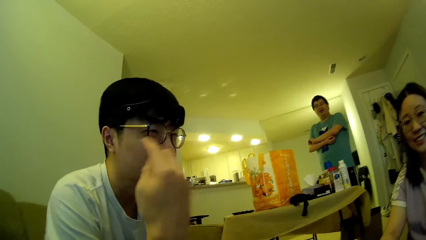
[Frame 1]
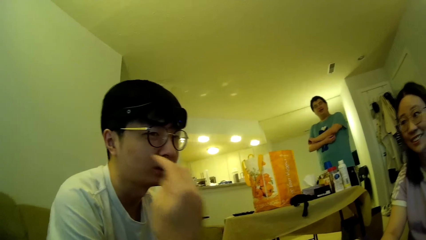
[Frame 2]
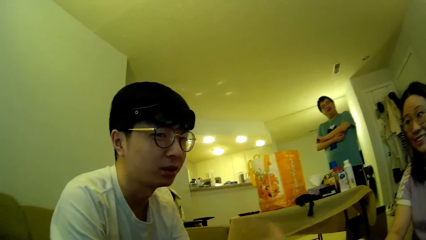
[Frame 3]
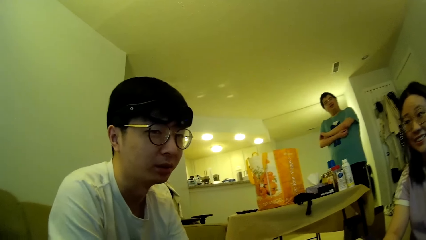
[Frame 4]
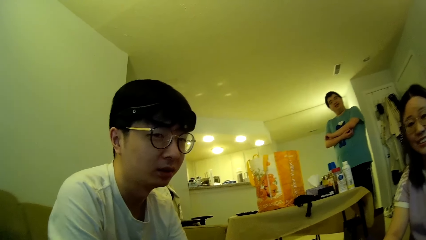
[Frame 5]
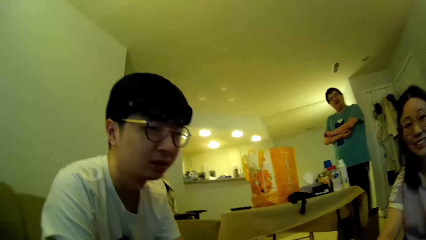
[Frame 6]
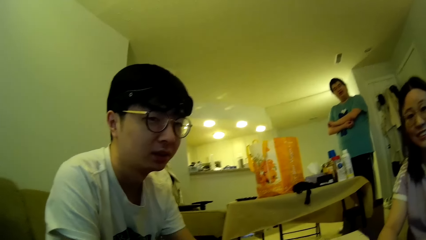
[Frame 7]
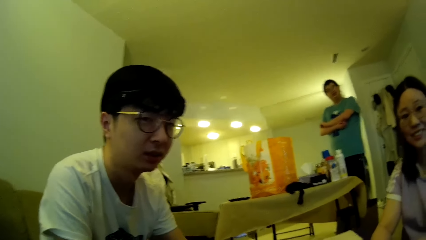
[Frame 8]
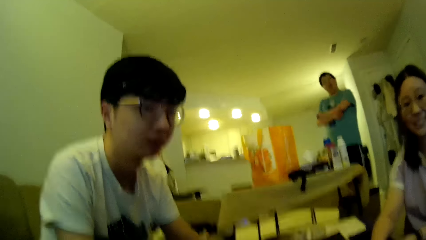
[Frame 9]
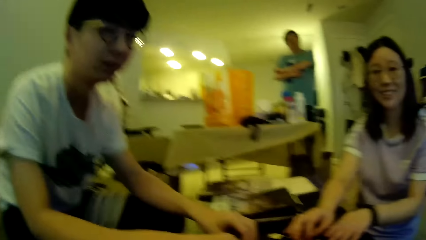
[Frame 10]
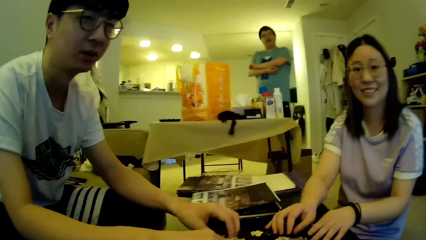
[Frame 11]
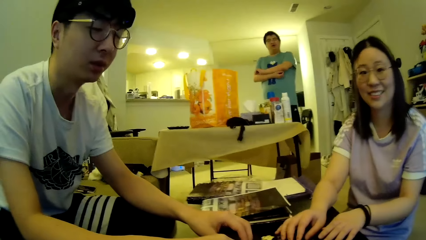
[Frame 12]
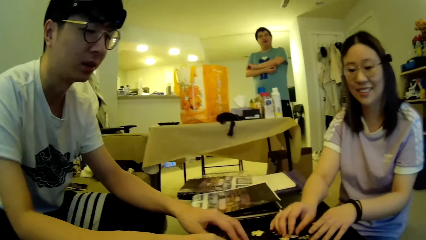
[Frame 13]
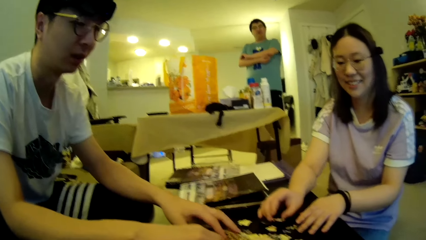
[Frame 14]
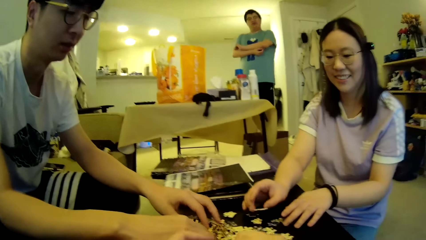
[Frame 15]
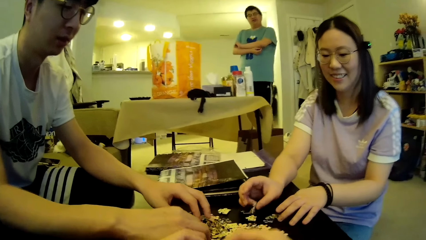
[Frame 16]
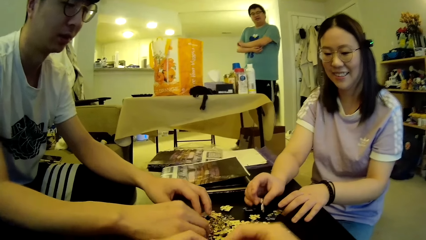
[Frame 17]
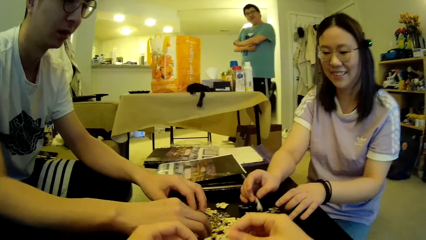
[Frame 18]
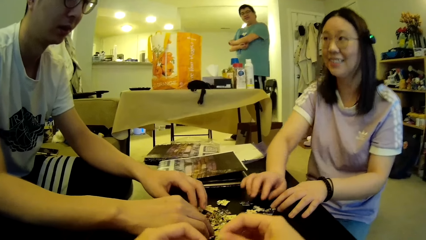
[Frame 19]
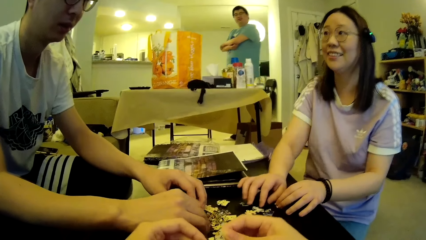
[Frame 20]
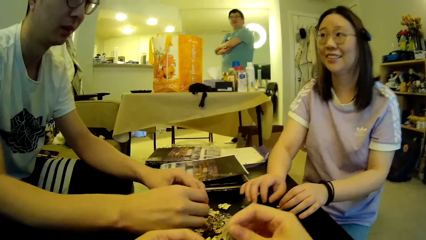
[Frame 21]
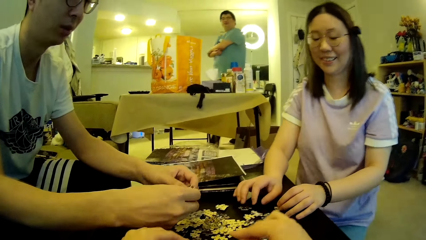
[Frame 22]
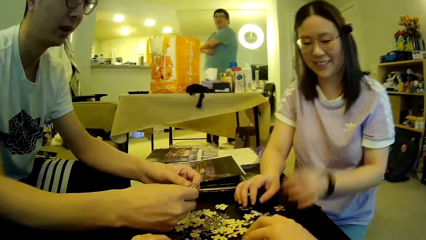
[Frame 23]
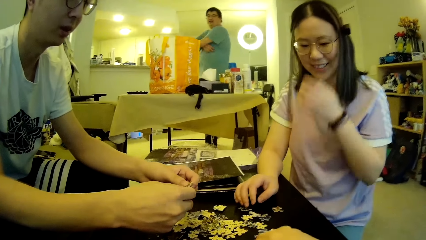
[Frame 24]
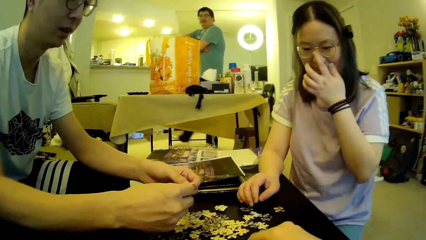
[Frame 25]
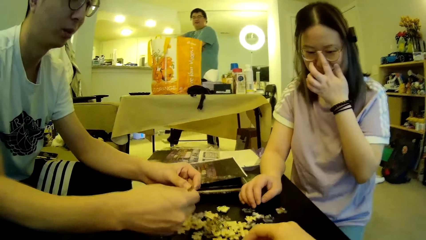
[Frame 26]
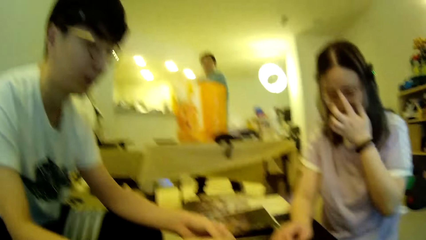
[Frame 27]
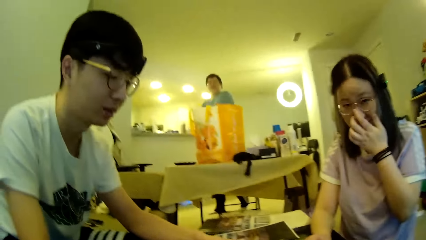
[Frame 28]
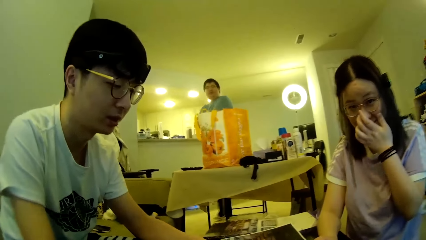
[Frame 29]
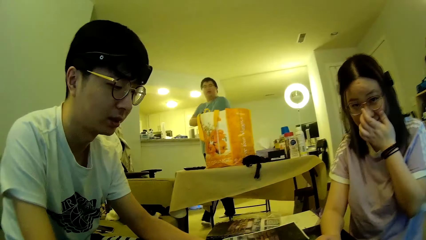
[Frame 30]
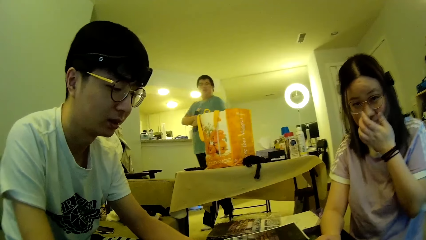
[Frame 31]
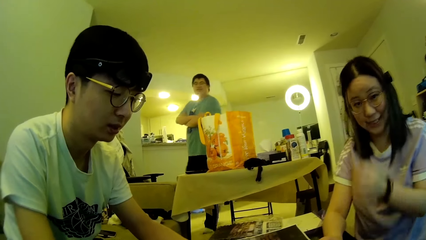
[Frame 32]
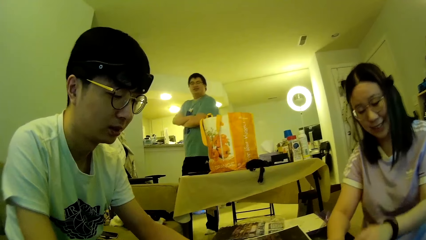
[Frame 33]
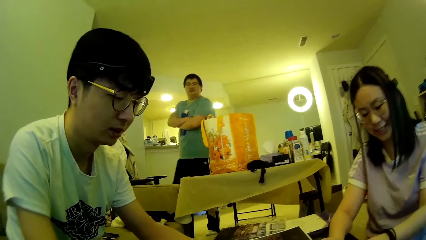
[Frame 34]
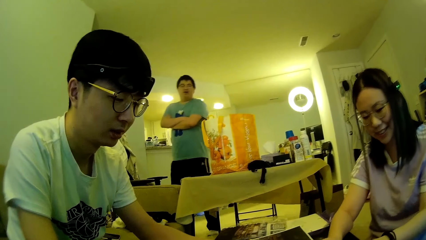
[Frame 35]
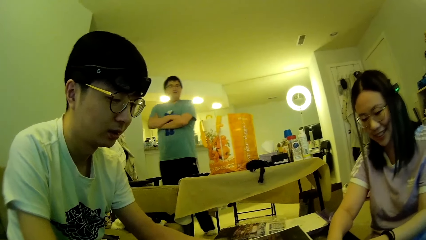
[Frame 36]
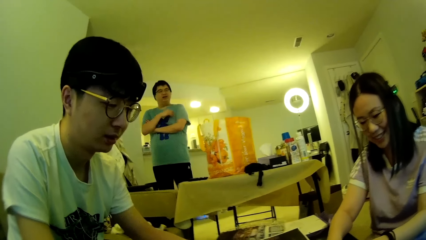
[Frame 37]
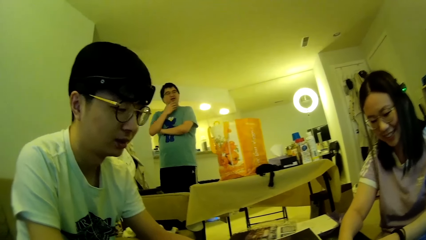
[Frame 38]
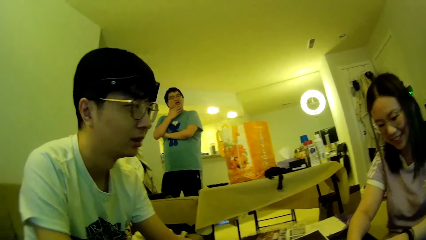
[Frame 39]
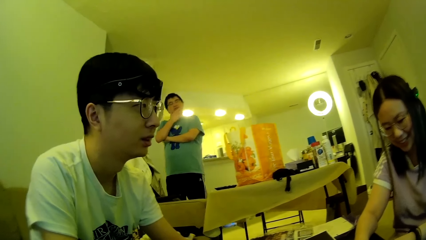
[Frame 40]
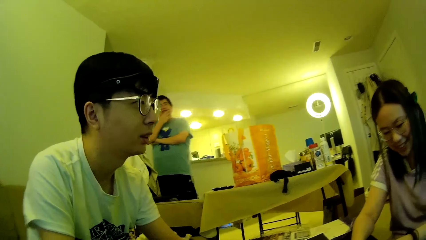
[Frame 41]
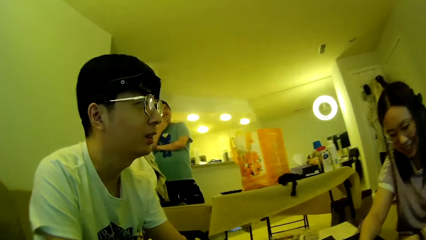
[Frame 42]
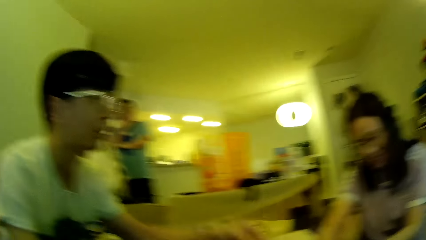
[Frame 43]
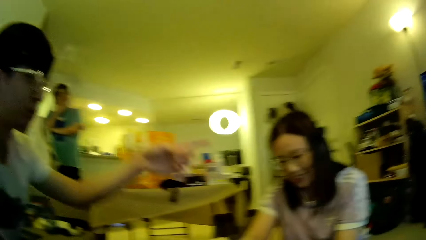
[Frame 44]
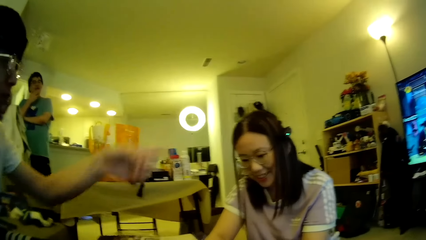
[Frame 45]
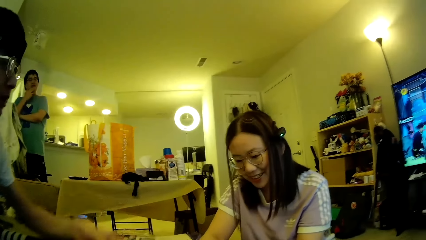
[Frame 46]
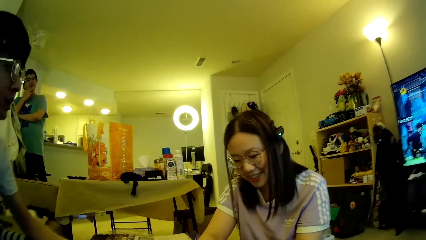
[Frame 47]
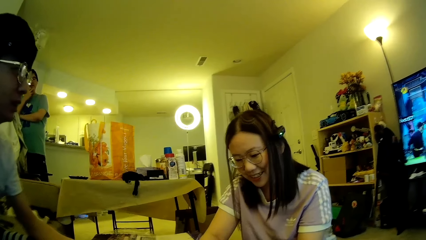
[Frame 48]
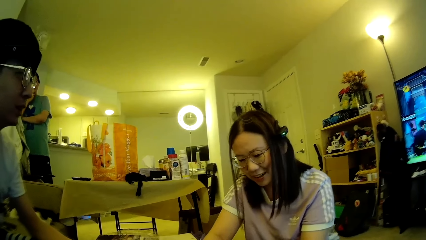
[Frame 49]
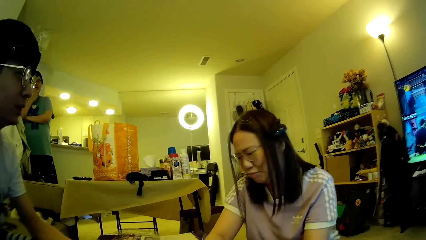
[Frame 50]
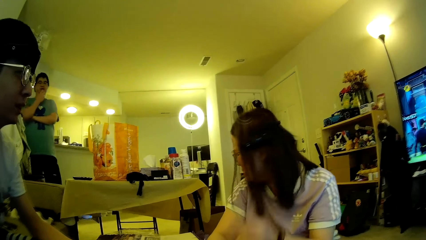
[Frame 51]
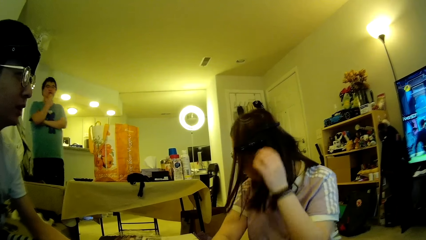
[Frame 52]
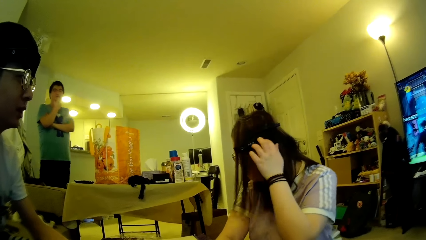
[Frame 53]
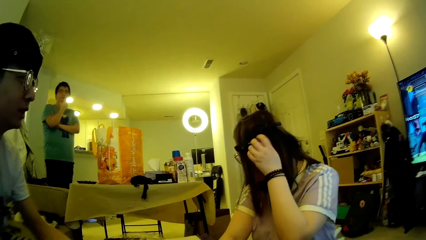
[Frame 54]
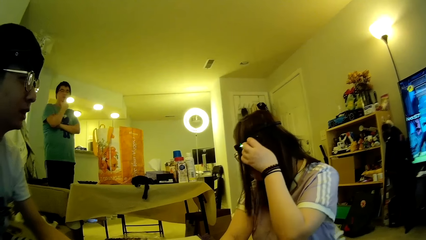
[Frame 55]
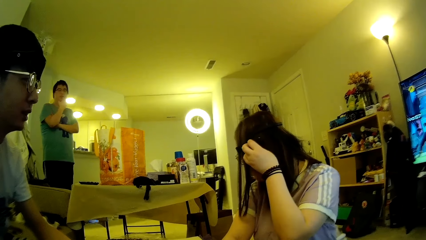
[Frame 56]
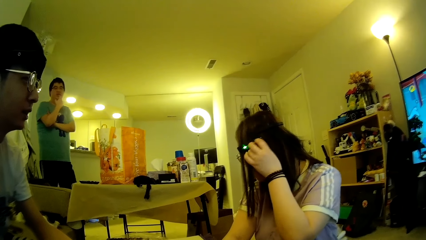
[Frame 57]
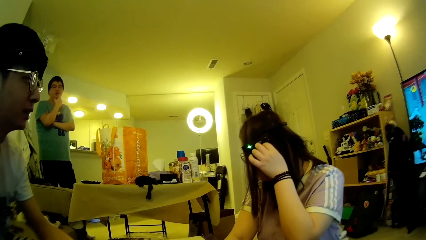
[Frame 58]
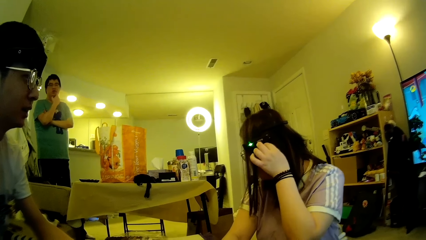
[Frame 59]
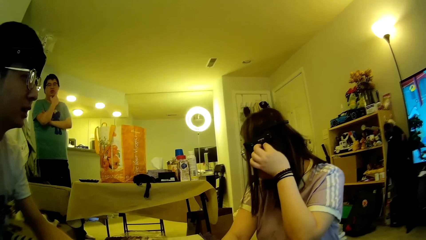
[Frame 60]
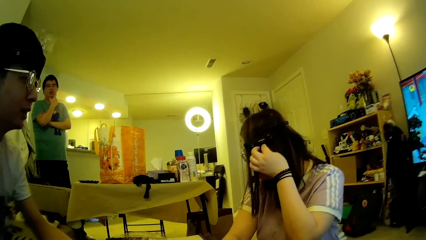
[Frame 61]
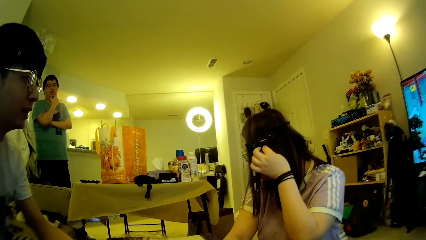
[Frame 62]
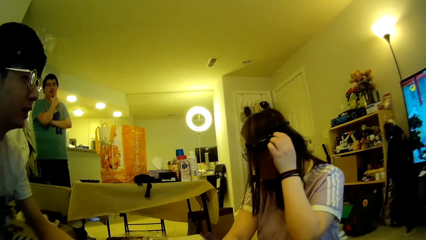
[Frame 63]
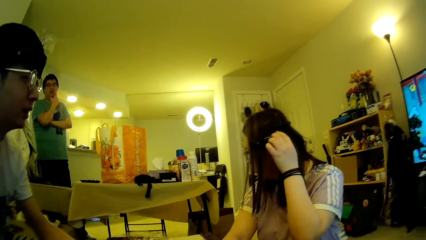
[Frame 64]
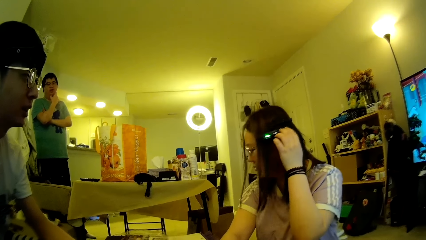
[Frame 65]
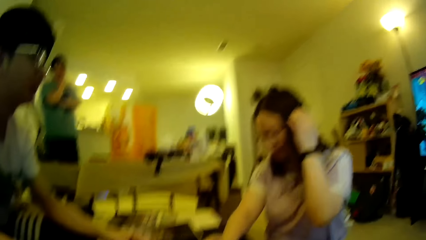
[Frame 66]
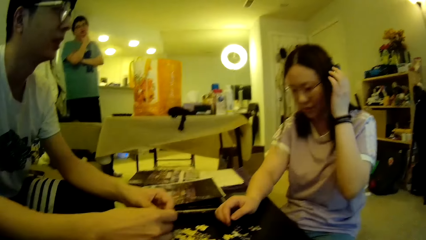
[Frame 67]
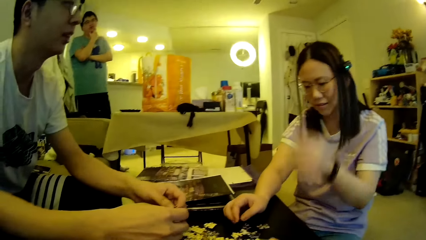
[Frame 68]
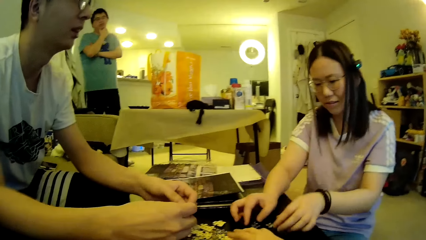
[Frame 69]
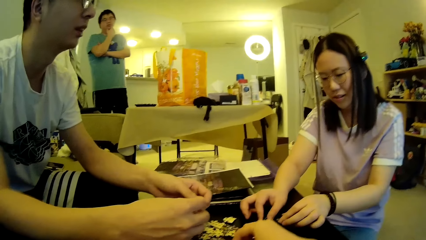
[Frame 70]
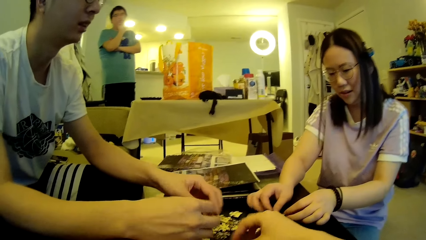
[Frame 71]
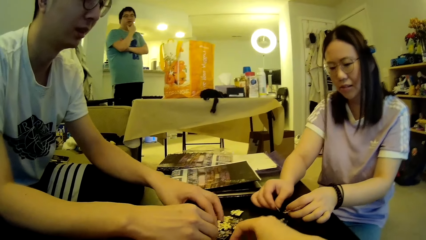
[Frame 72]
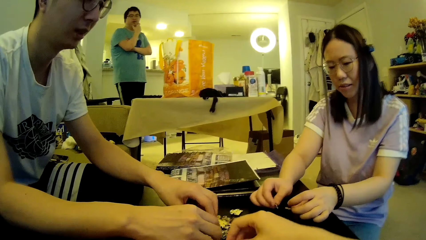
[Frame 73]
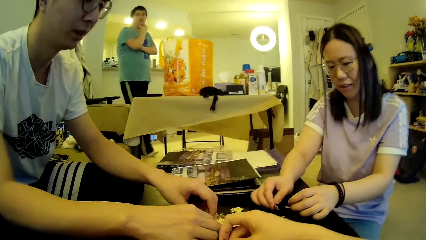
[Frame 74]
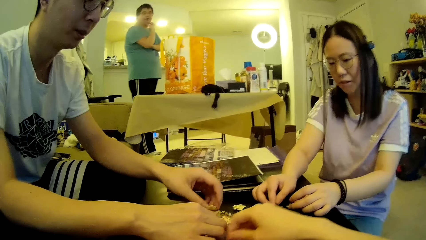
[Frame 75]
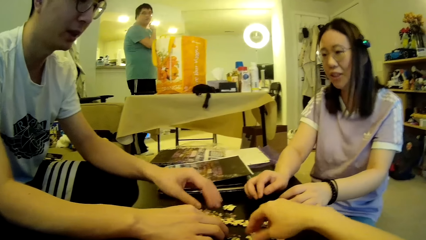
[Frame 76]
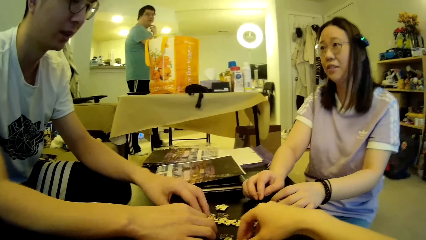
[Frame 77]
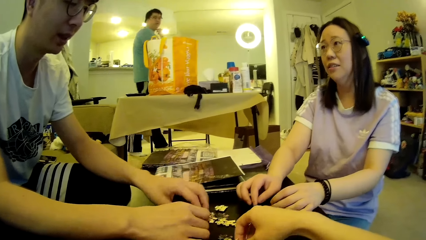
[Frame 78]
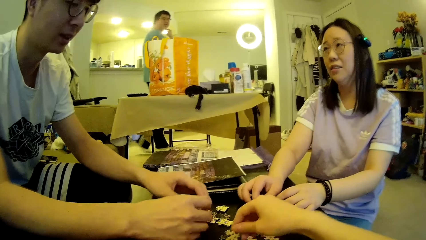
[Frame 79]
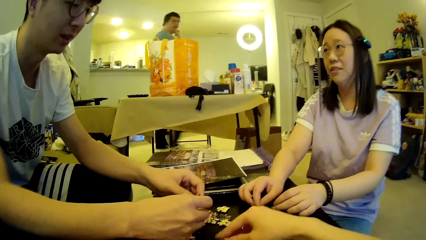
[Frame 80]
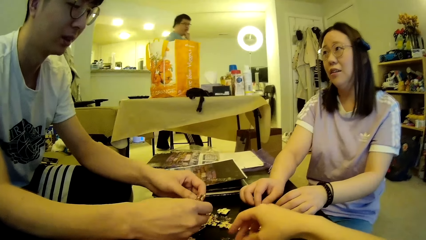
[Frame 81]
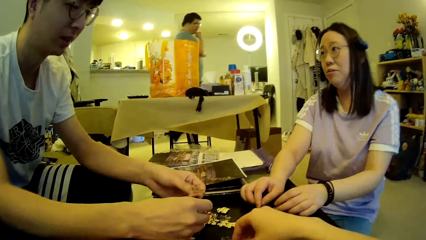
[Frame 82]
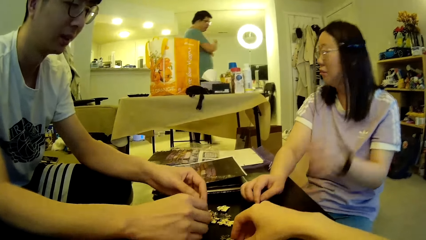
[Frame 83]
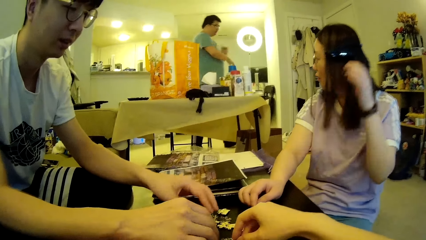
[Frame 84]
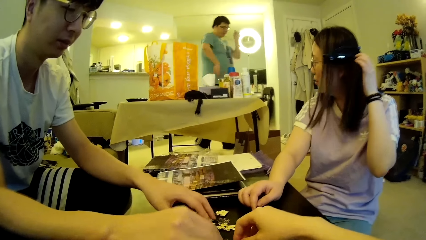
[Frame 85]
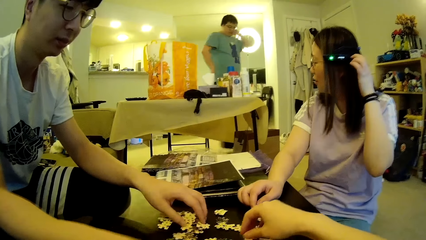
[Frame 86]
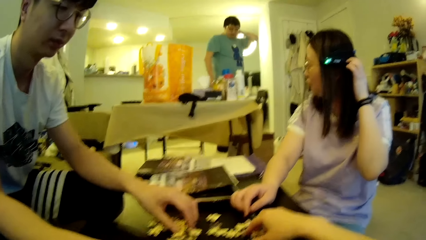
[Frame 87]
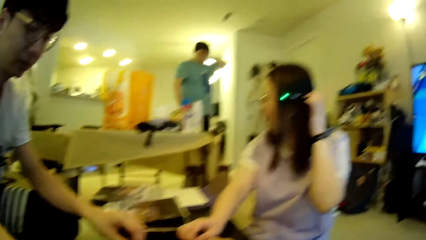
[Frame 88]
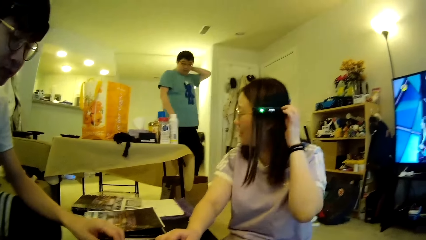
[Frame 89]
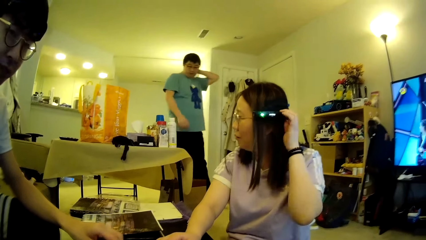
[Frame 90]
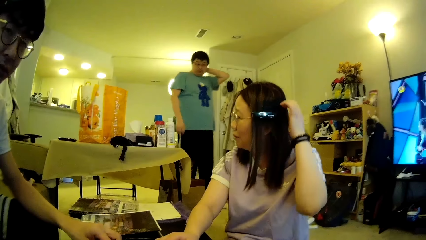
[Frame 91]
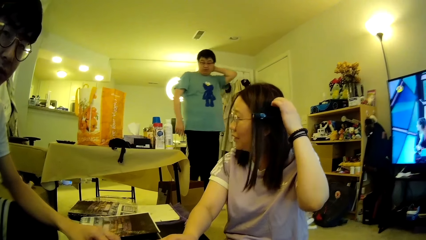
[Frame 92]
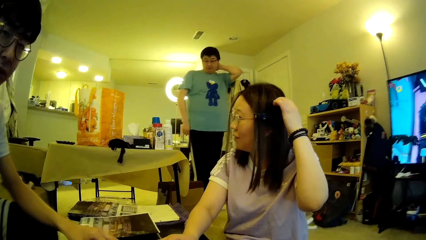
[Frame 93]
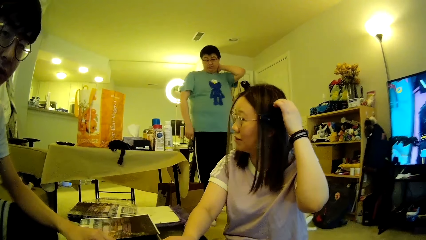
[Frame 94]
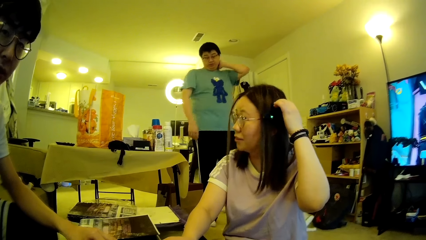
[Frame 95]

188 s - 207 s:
A man adjusts his hand. The camera wearer looks around. A lady moves the model pieces. Another man walks around in the house. He steps forward. The lady adjusts her glasses. The first man looks at the model pieces. The other man folds the hands. The lady drops her hand. The other man looks around. He touches his face. The first man lifts the hand, points using the hand and drops the left hand. He looks at the television. The other man walks around in the house. The lady adjusts a camera on the head. She touches the hair. She picks up the model pieces. The camera wearer, the first man and the lady adjust the puzzle pieces on the table. The other man steps forward. The camera wearer touches the model pieces. The other man wipes the back of his neck using the left hand. The lady adjusts the camera on the head. The other man steps forward.
